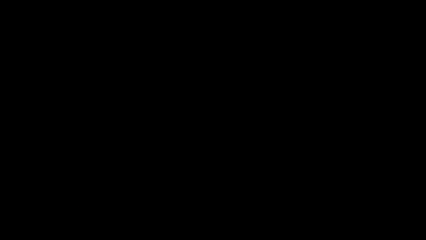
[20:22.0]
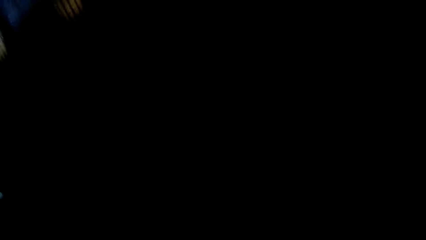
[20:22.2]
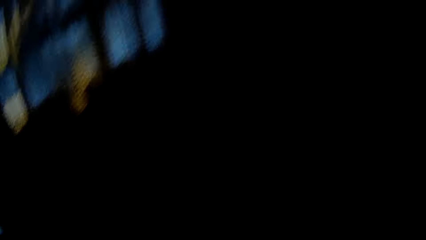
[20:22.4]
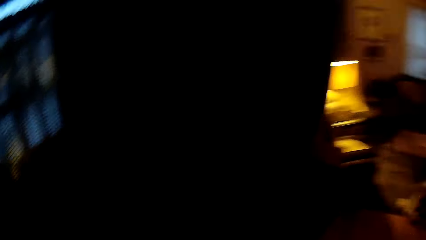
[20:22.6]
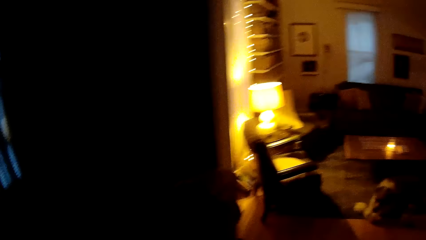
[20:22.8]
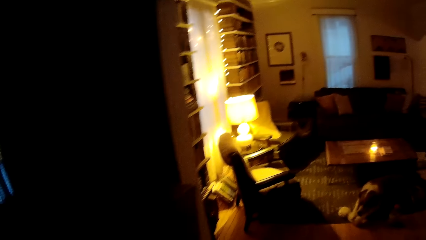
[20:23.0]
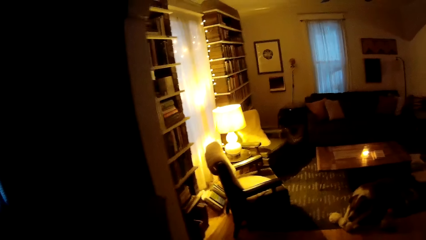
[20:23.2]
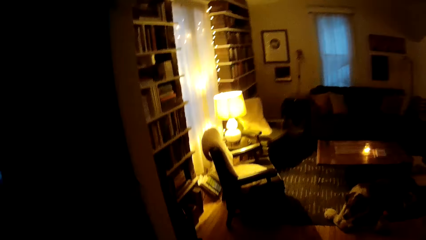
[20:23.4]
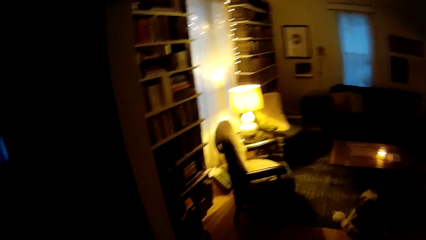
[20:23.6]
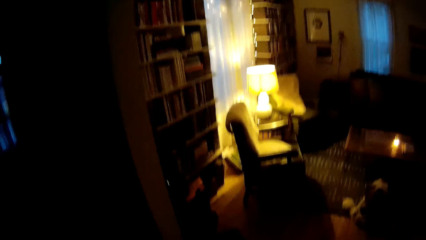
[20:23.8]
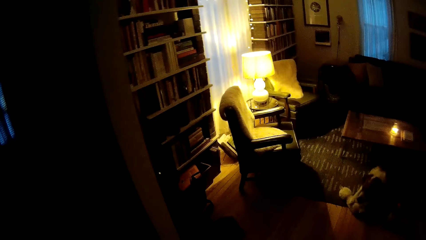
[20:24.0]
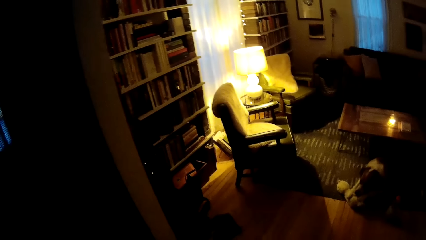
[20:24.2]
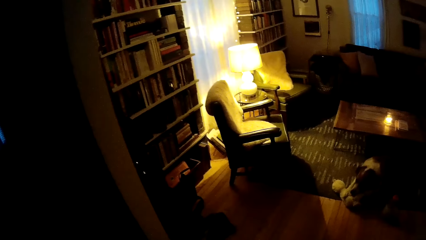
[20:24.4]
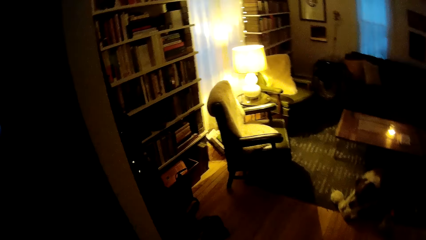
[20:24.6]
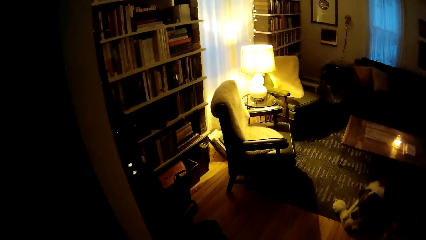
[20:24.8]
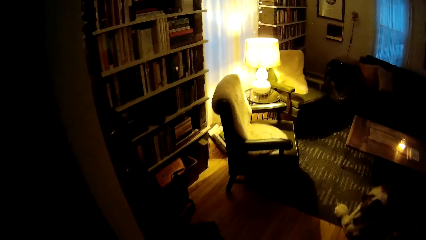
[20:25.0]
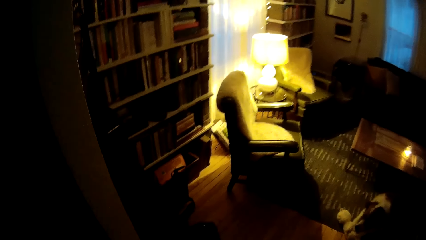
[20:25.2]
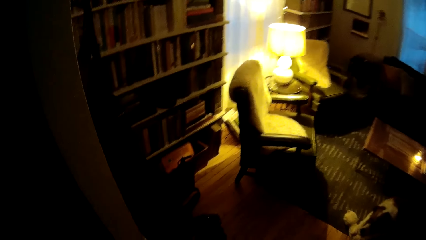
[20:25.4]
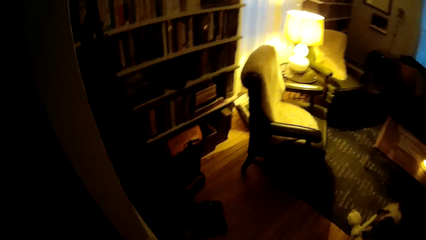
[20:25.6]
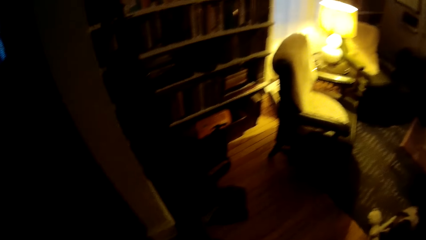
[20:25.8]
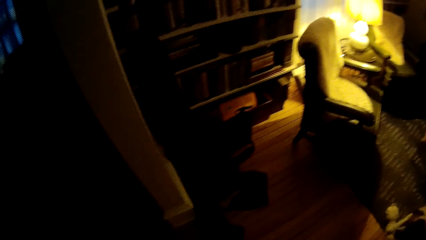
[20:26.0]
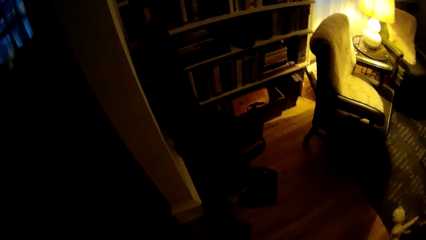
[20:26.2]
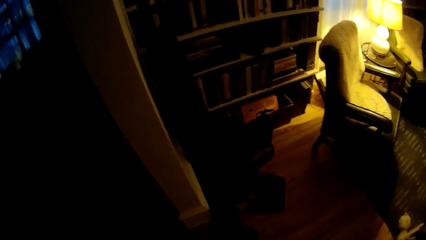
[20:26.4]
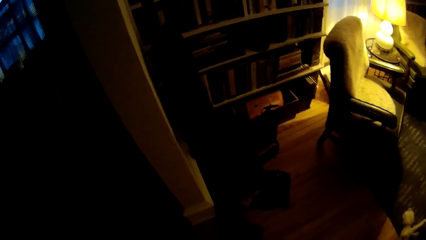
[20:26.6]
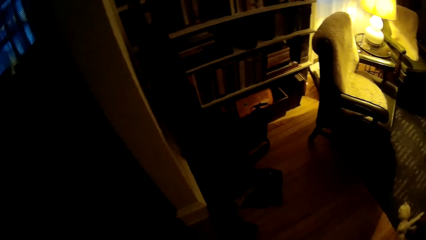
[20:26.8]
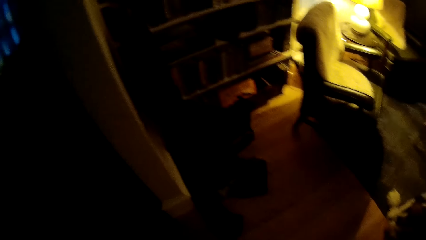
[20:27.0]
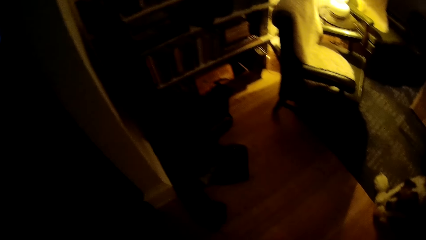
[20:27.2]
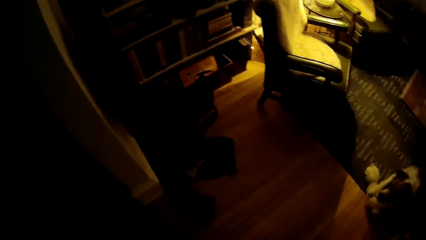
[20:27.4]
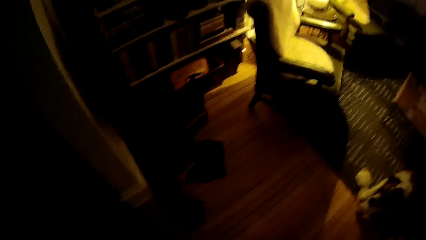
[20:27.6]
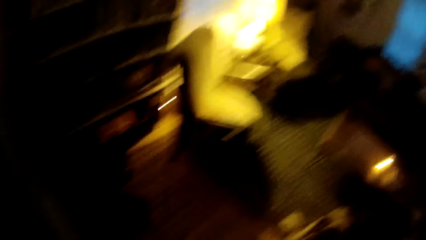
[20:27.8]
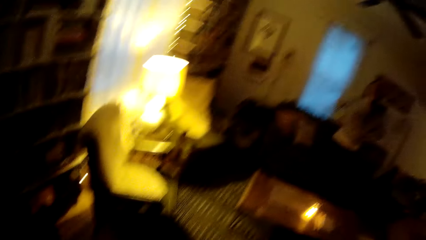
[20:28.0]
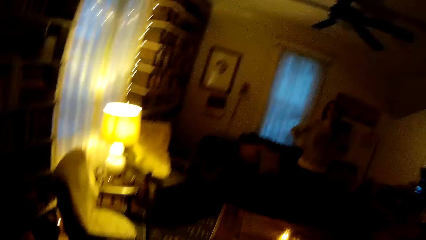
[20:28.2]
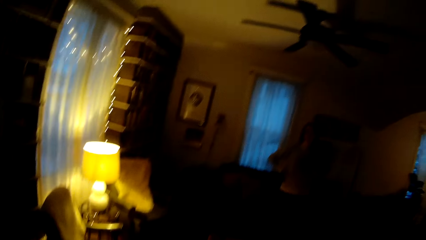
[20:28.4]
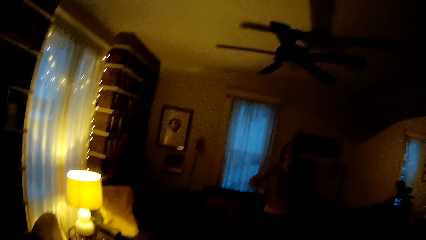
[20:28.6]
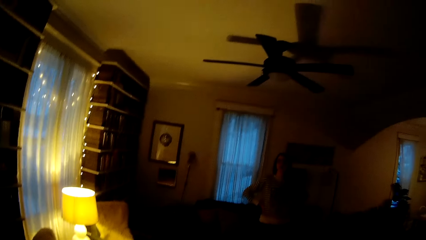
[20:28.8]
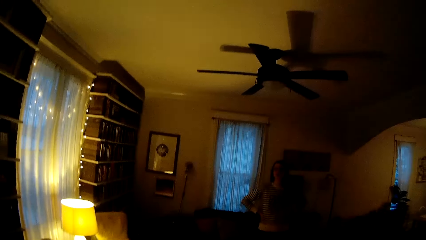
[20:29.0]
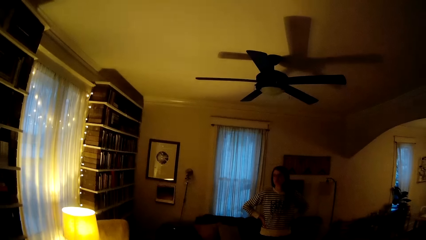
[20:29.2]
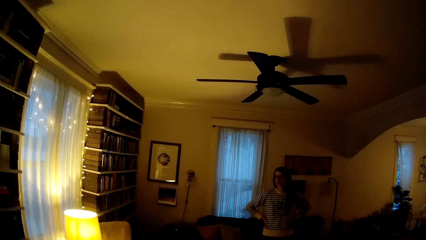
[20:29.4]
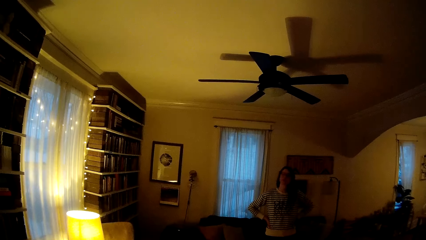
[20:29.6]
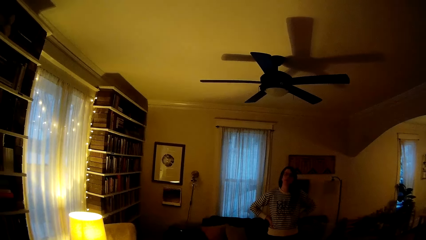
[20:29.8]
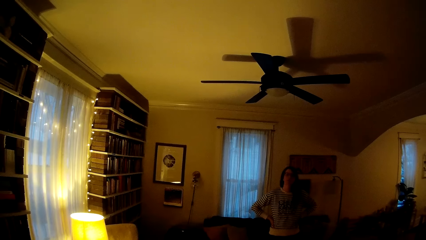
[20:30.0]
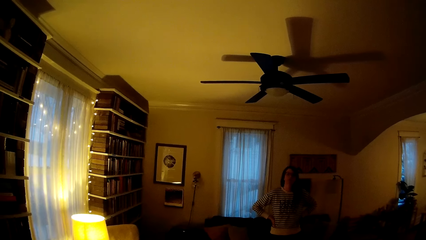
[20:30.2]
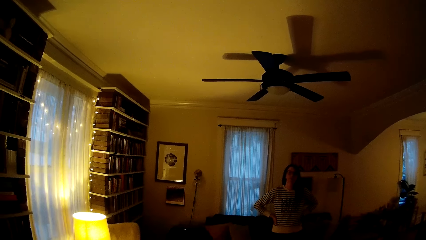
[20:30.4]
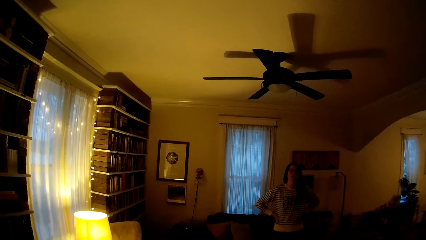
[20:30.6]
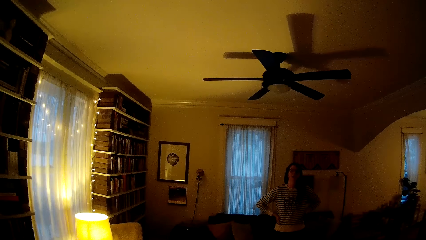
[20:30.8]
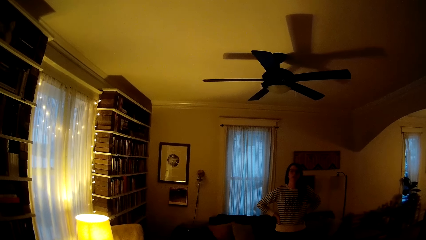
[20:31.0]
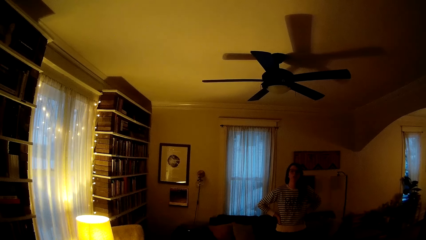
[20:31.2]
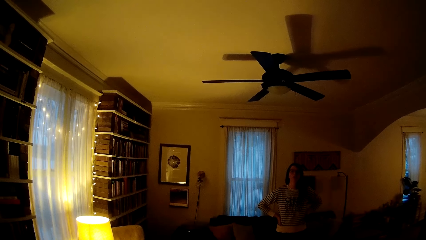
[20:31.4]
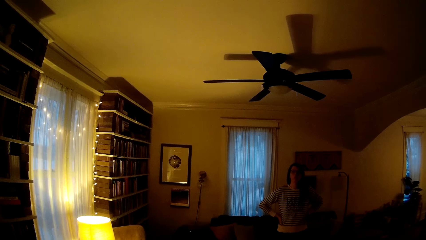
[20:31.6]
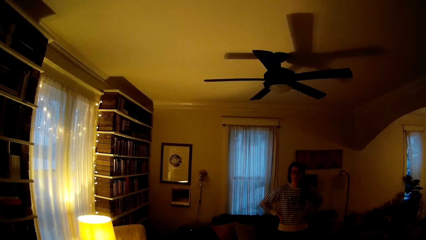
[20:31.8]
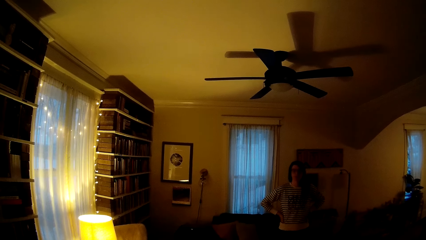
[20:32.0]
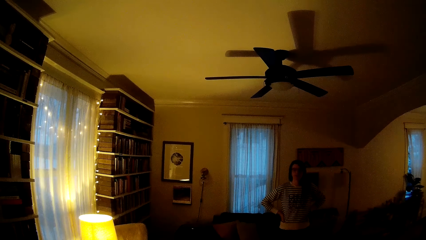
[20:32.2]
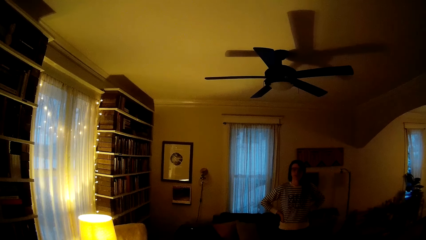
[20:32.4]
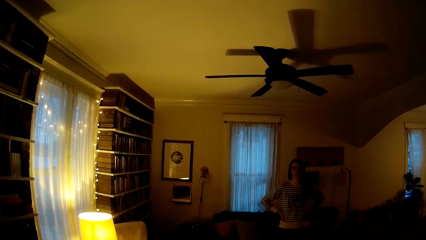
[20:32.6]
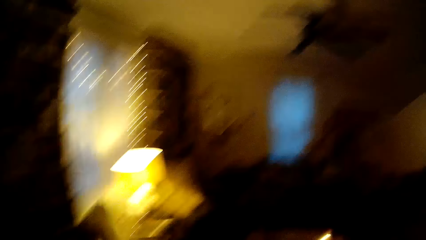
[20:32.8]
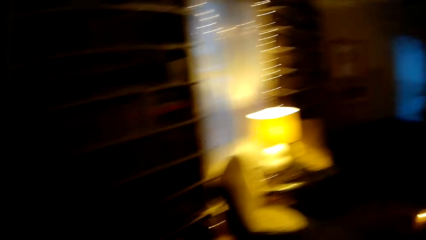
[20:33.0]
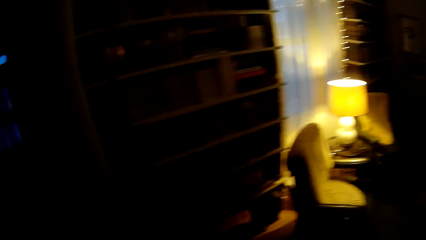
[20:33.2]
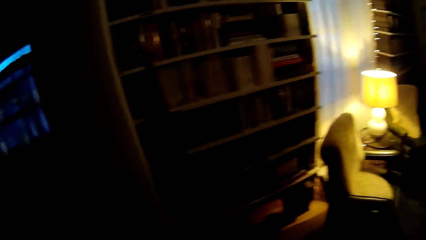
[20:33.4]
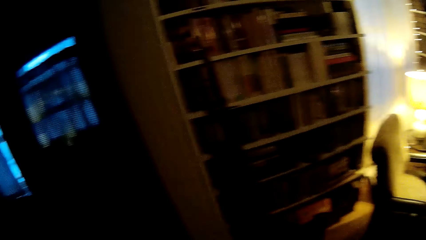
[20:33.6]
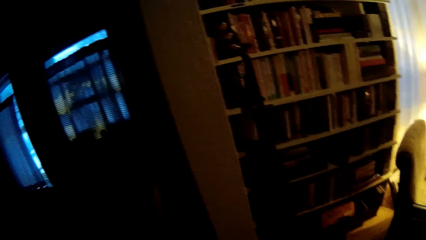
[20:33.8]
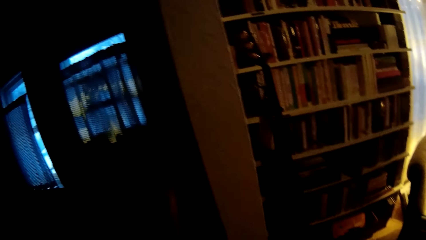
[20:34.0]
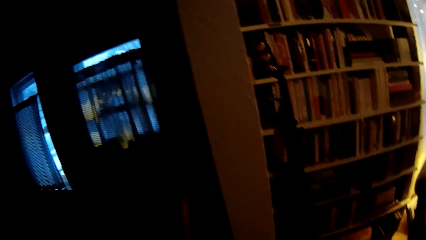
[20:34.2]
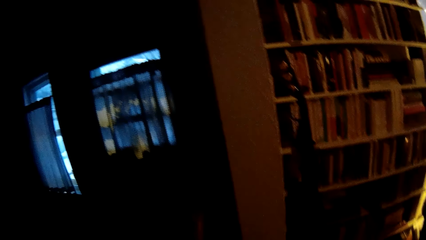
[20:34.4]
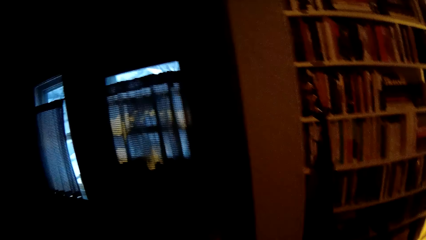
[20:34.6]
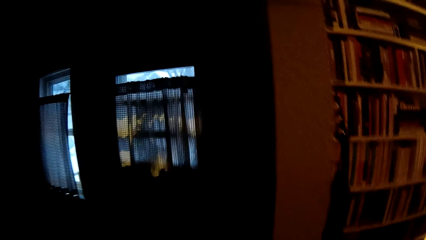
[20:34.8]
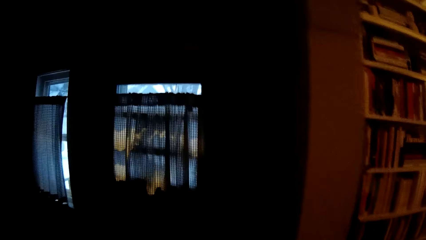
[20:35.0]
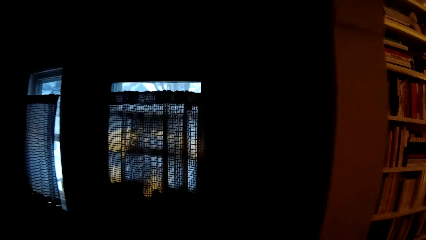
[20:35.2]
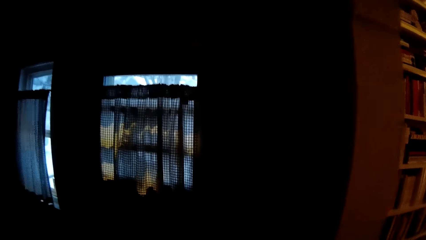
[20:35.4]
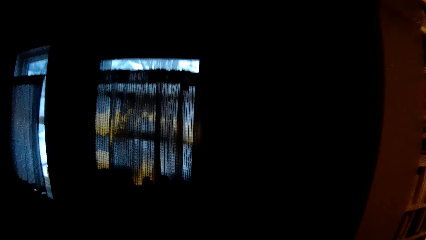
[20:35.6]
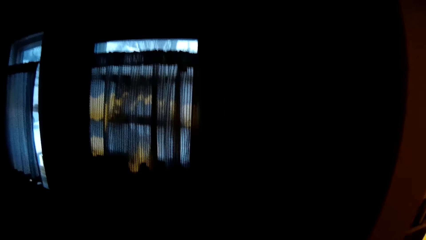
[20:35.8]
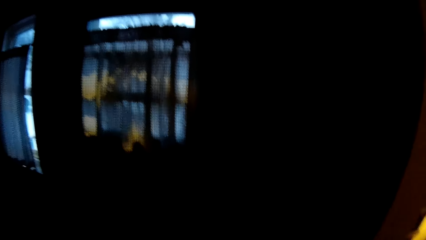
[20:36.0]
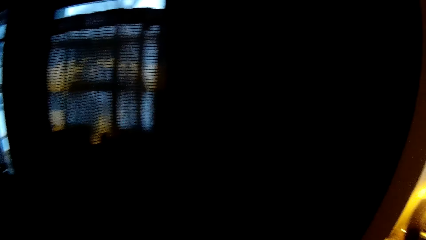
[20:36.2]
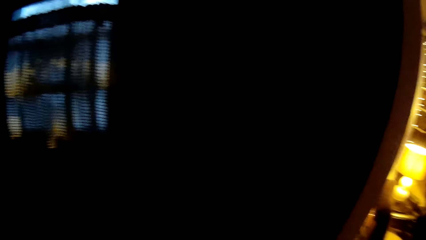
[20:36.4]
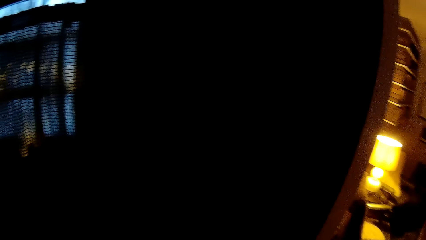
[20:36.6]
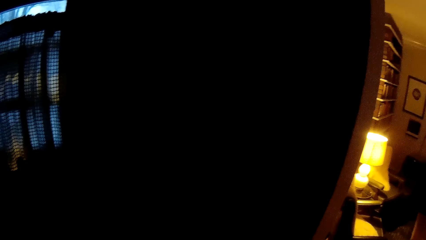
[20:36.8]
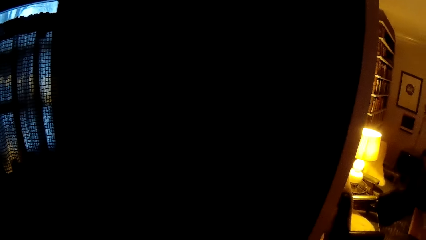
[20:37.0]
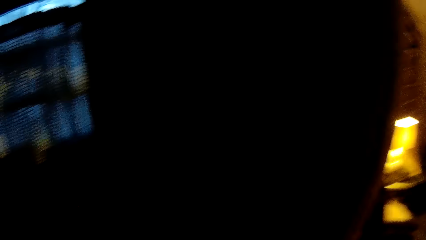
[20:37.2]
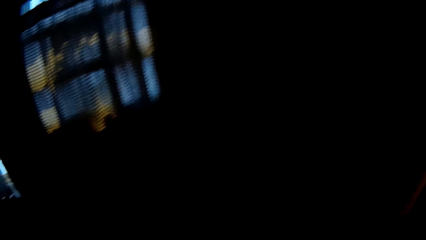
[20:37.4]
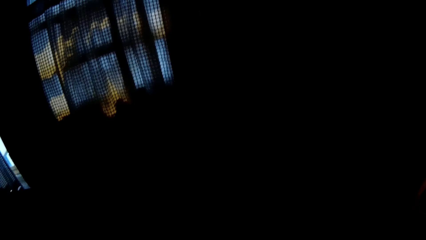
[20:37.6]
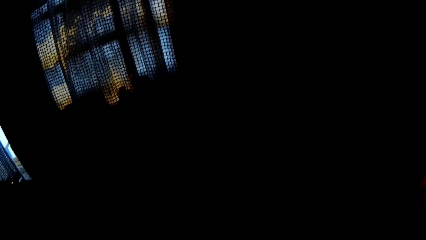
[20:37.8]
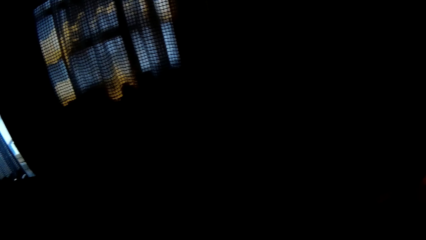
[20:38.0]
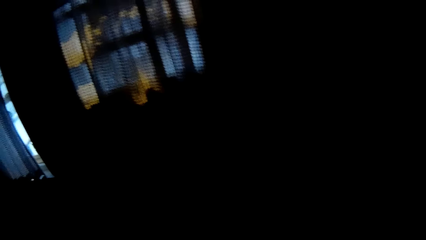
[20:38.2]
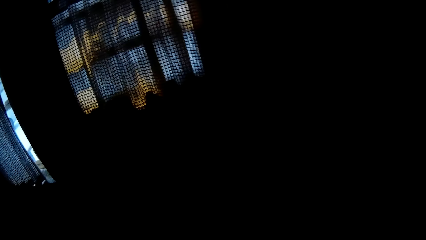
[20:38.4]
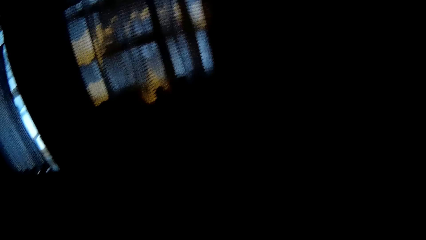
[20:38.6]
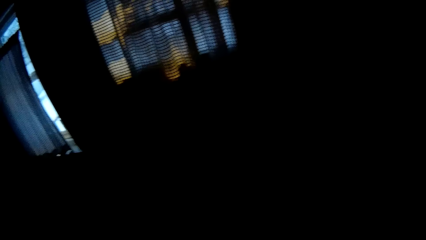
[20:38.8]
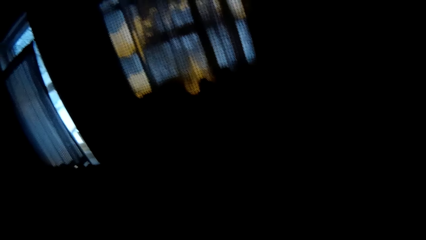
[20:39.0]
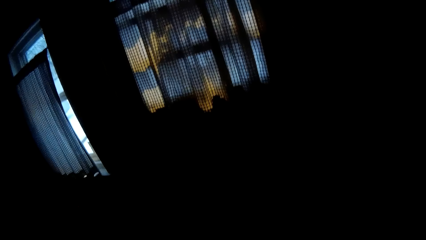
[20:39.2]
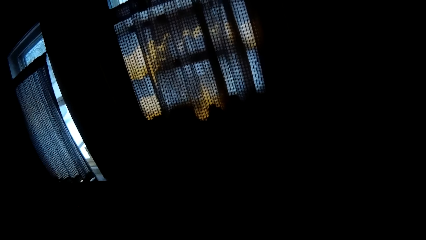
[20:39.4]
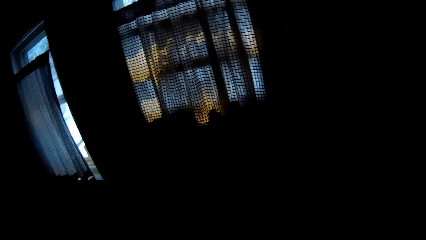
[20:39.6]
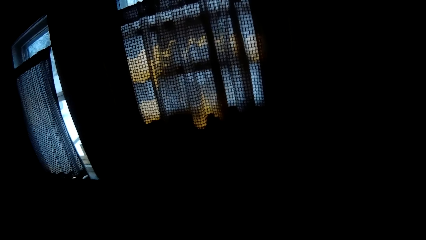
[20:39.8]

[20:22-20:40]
The camera wearer walks into a sitting room. A woman converses with the camera wearer. The camera wearer talks.
